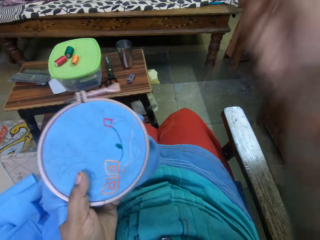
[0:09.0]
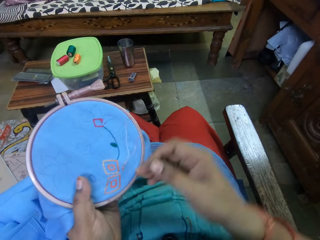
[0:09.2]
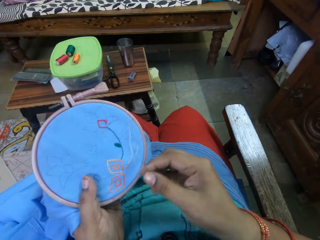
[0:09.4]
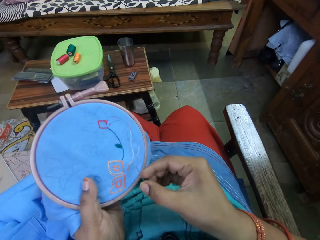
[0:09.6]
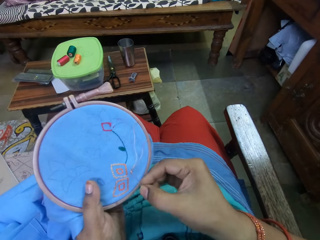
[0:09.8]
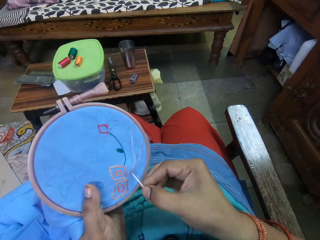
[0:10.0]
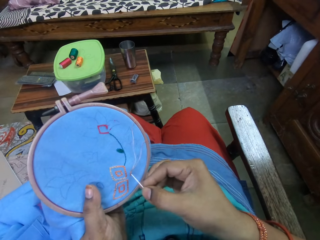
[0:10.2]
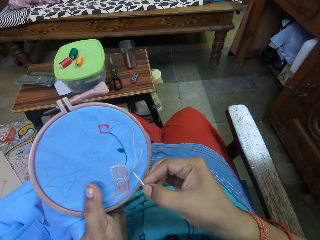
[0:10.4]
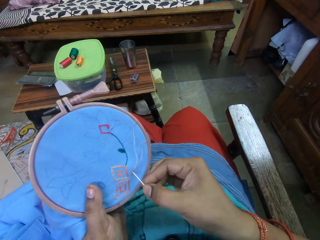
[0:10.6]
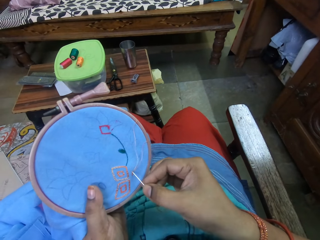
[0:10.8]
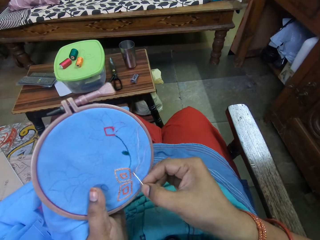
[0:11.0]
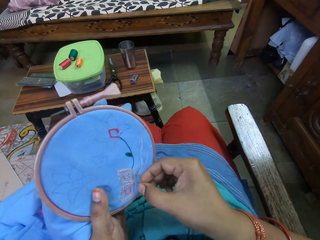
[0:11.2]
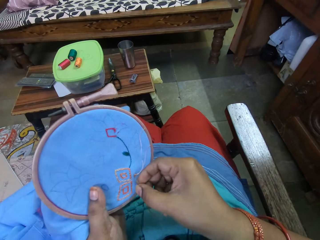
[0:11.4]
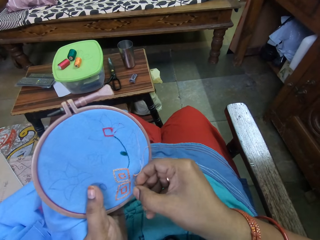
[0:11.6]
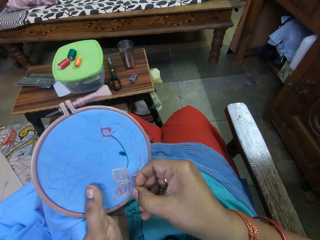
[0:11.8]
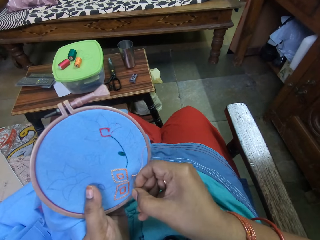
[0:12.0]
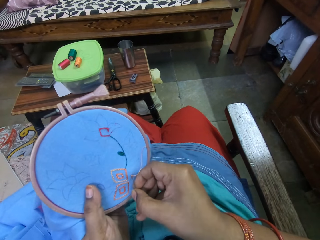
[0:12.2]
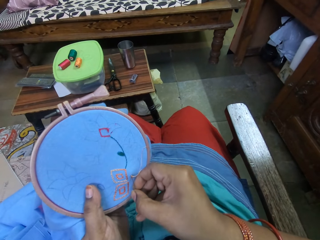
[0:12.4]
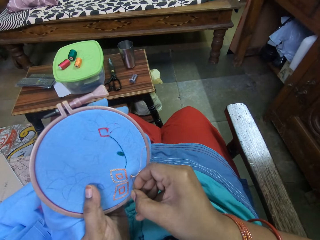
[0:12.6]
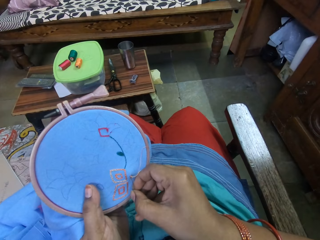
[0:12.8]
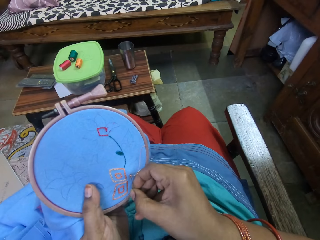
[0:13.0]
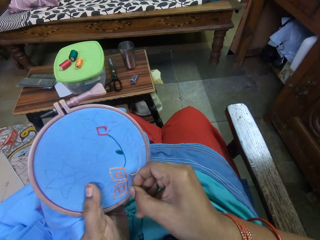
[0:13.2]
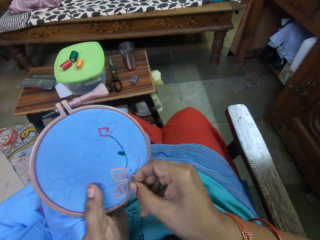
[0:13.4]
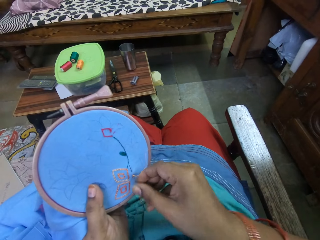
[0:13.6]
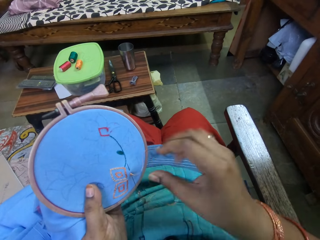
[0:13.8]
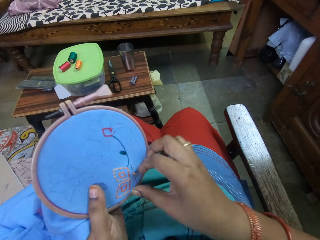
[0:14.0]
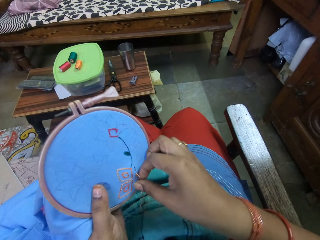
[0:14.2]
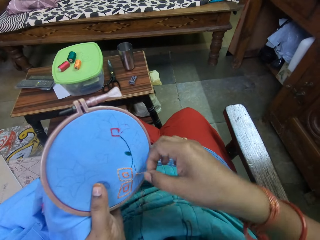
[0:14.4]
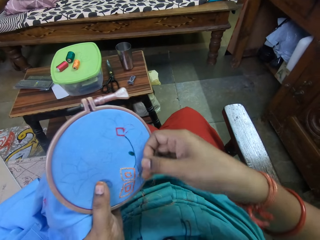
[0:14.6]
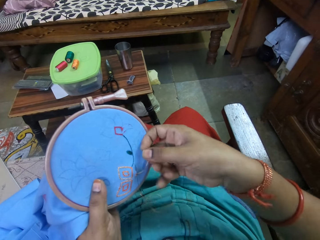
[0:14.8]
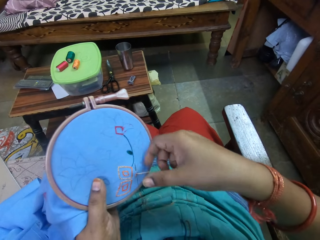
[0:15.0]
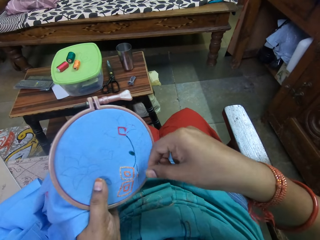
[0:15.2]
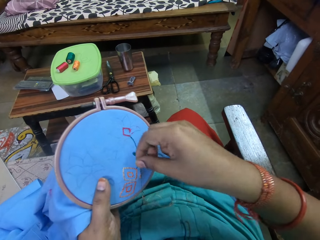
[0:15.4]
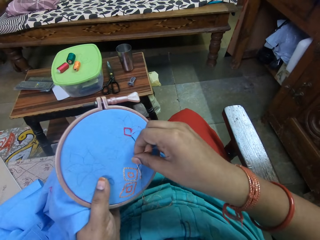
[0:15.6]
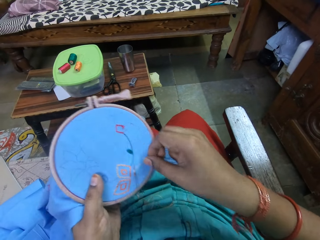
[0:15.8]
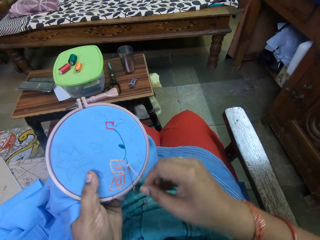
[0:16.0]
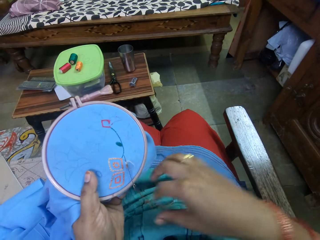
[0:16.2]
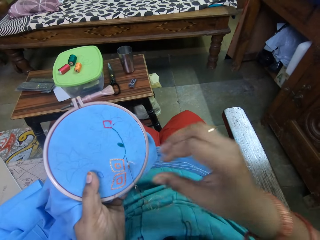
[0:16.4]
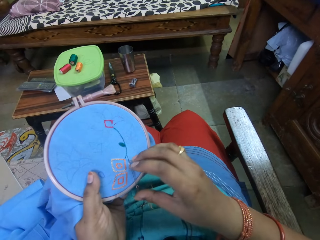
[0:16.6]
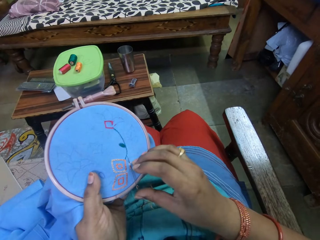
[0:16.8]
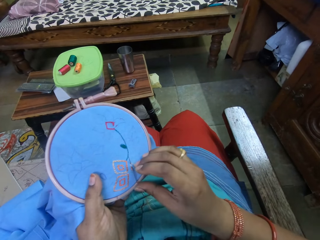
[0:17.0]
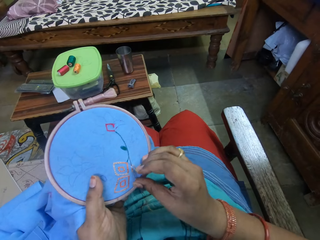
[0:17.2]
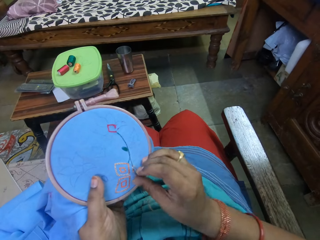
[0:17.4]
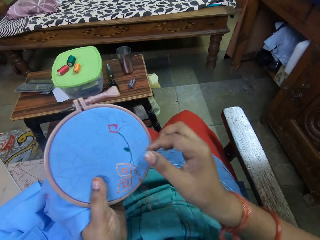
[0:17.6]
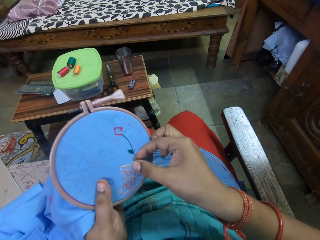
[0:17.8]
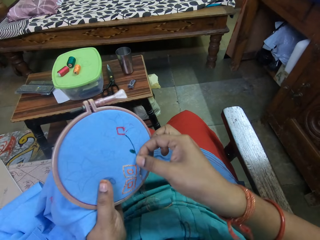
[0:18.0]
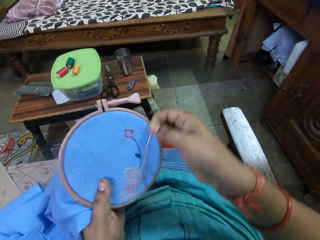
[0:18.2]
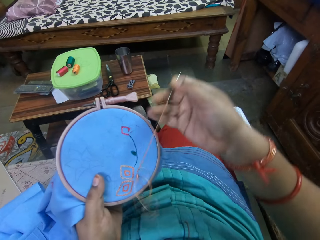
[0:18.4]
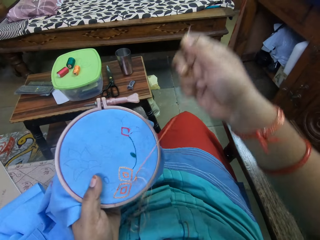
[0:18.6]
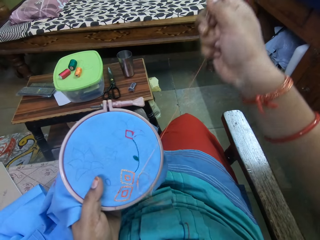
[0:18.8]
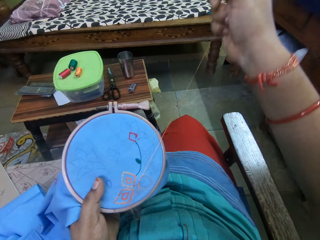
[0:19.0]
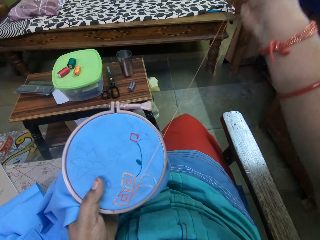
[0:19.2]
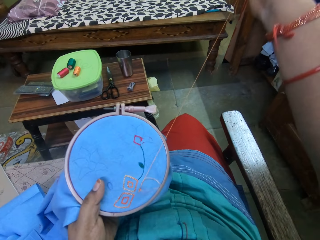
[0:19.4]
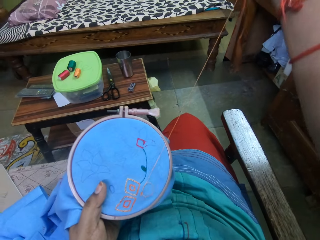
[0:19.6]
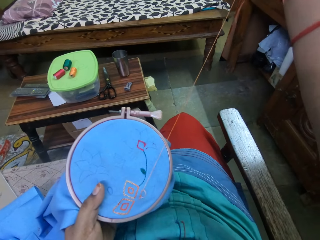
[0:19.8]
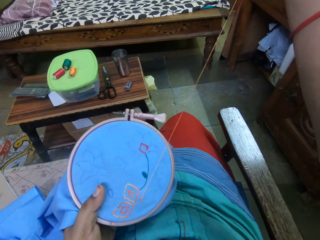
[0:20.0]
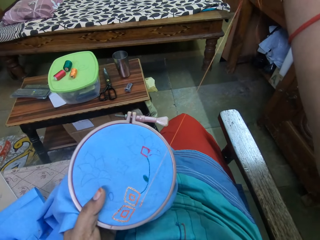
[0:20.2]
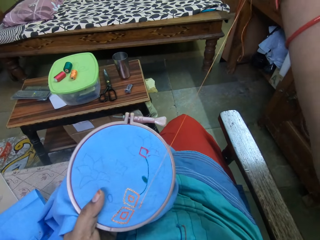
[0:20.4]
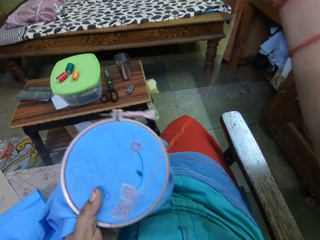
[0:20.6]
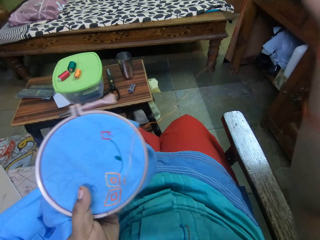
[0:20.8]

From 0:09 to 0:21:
The camera wearer stitches a thread. They pull the thread.

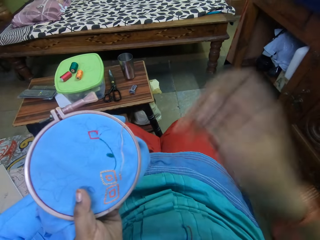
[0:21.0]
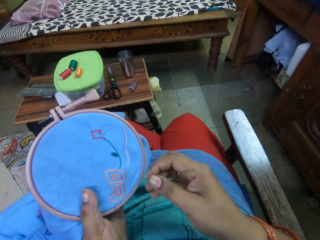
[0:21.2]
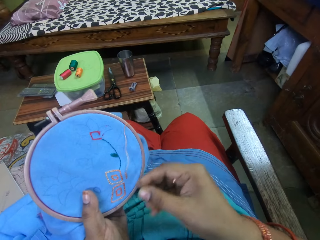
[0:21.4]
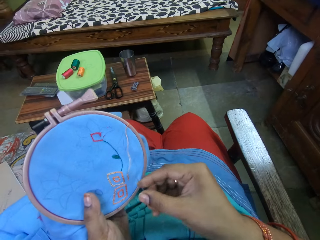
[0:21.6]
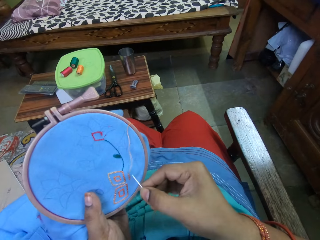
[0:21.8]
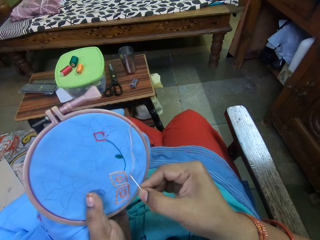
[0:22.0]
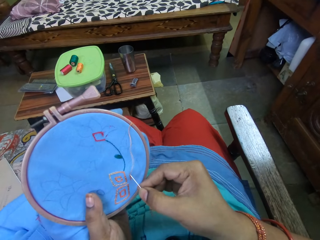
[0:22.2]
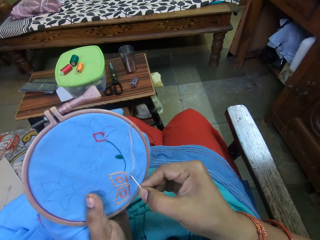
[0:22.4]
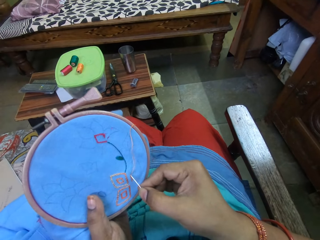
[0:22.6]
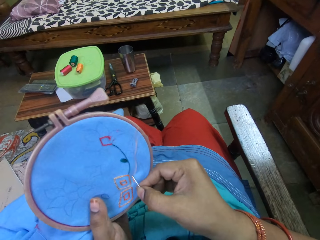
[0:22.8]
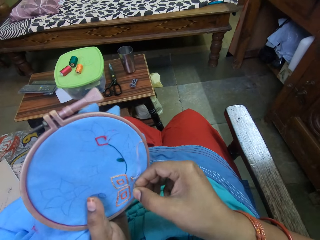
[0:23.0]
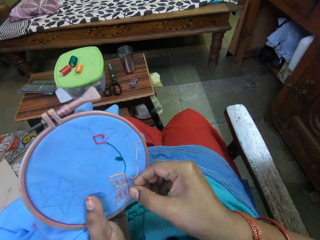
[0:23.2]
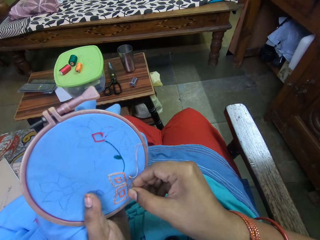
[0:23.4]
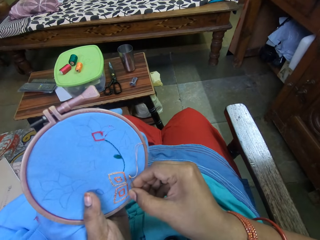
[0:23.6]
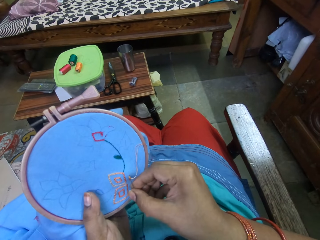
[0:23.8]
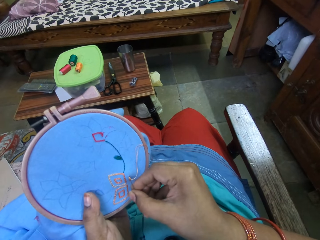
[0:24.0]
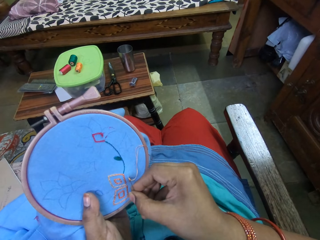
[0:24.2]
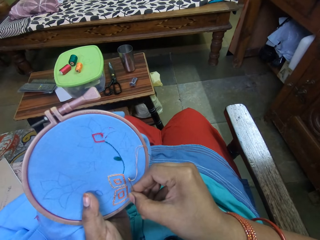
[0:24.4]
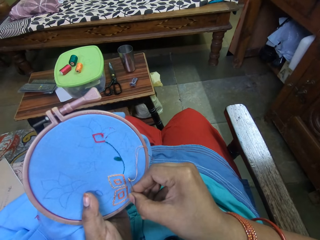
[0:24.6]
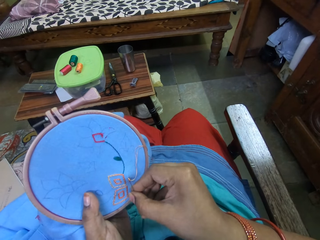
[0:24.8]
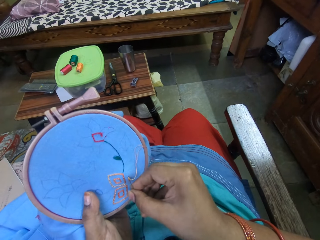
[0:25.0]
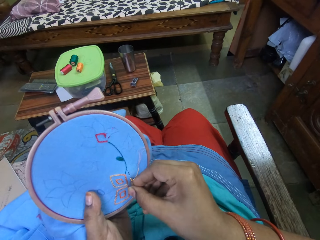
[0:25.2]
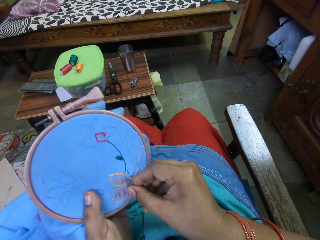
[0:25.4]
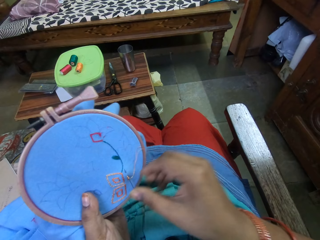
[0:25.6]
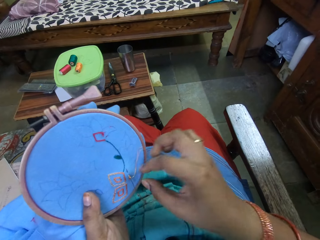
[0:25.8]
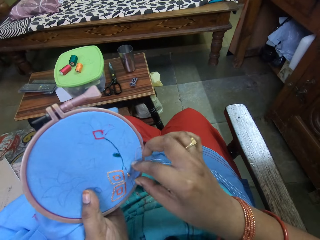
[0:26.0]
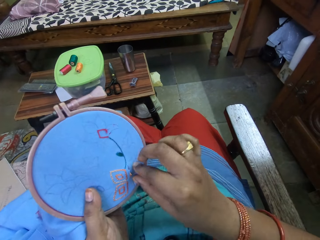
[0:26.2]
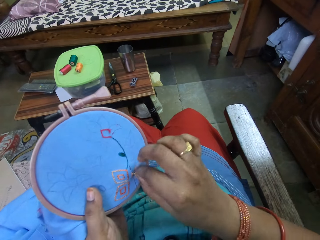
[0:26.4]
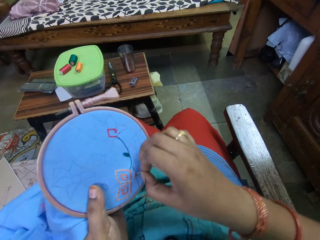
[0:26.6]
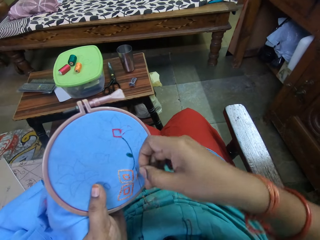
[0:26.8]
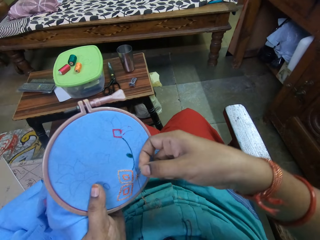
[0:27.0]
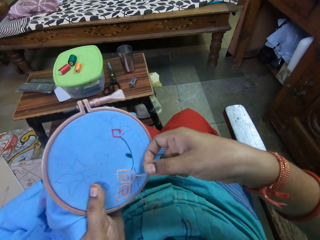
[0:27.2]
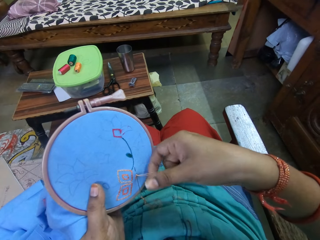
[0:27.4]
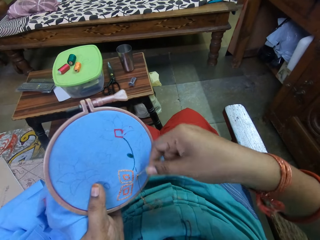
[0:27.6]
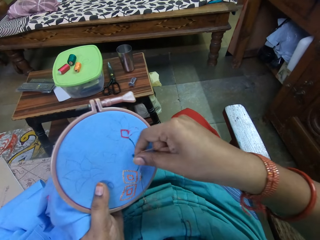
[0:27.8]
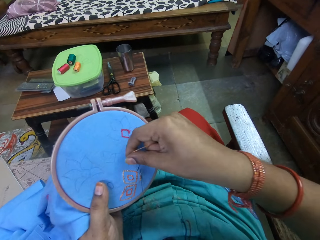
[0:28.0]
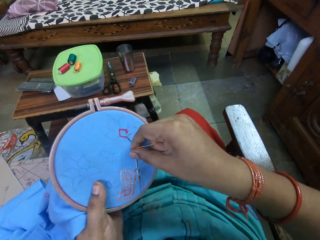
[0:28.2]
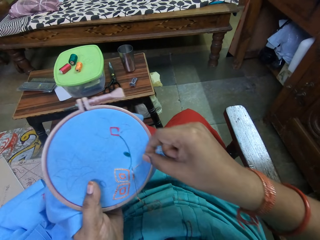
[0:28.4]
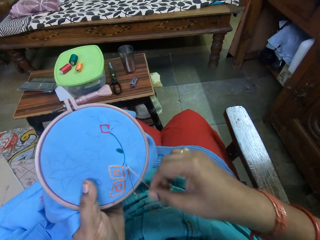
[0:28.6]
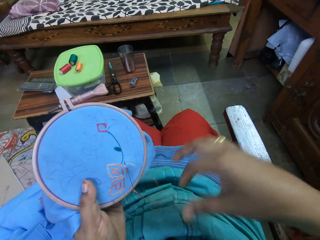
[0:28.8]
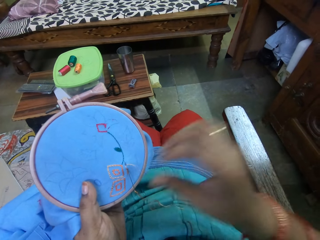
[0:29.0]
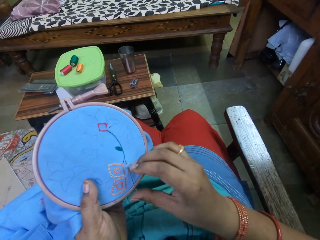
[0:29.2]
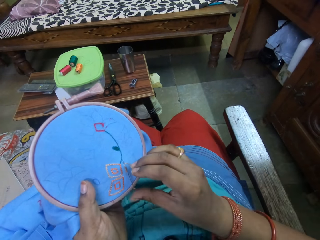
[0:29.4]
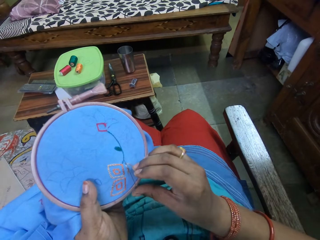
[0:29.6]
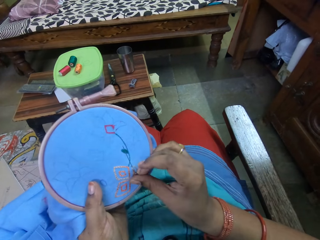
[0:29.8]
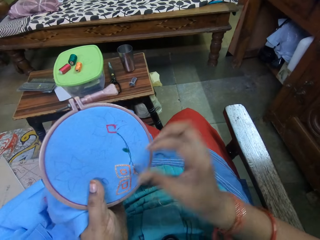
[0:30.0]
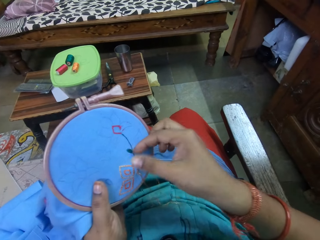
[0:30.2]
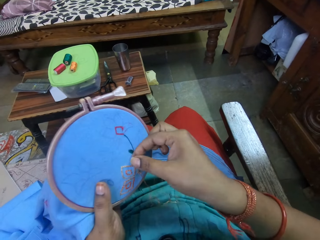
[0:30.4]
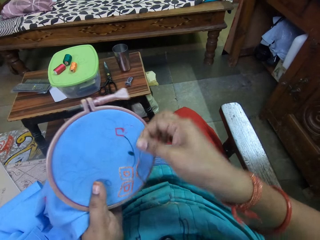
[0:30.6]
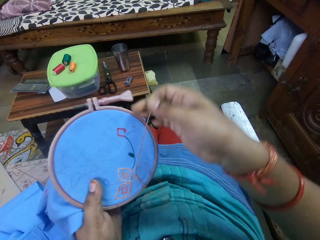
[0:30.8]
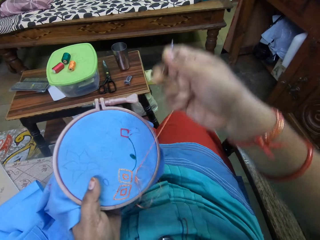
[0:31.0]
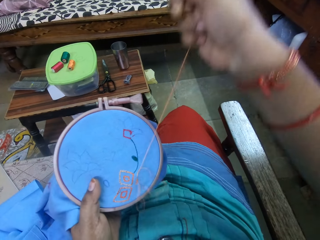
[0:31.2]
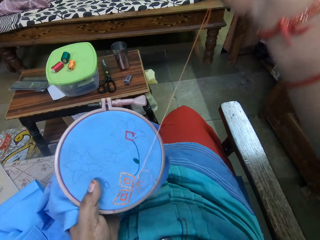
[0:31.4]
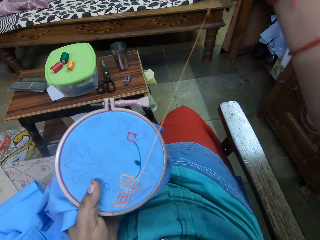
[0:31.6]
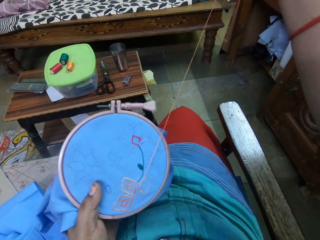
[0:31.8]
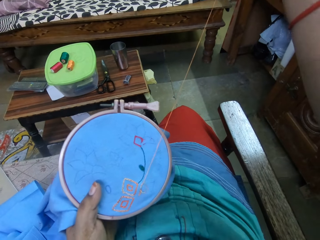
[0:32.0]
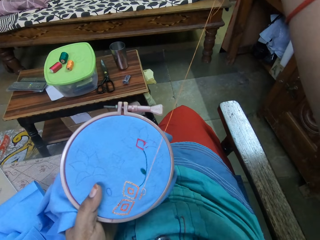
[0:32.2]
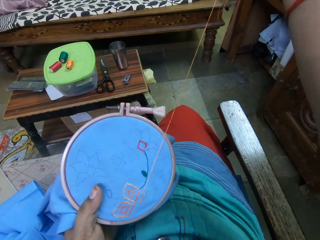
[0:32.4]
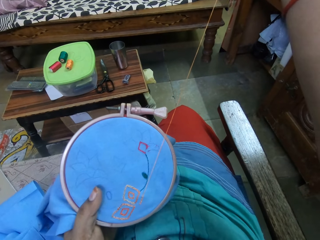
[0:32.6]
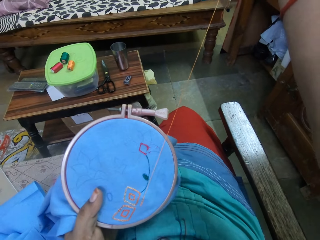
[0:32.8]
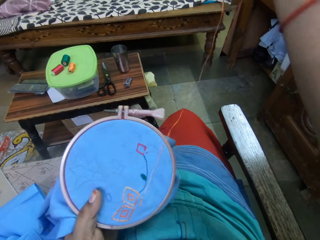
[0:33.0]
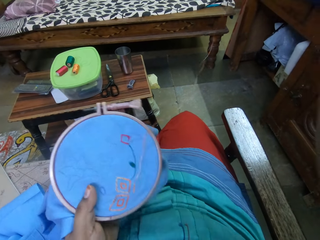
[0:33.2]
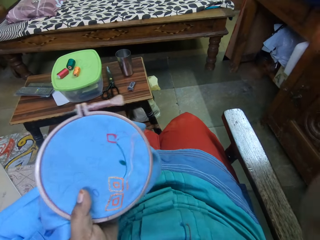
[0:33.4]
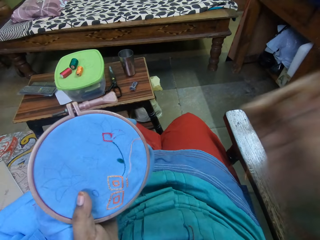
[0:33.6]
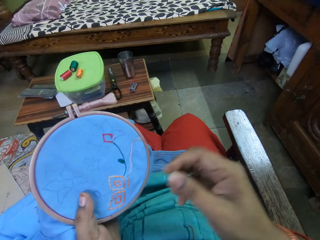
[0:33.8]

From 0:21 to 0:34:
The camera wearer stitches a thread. They pull the thread.
